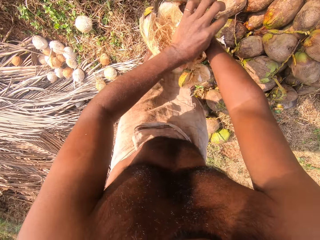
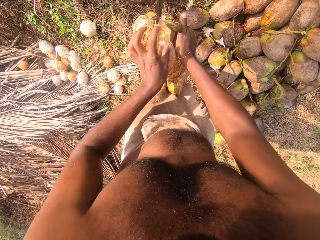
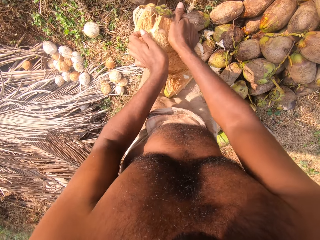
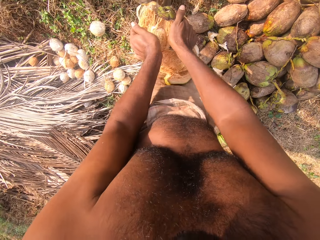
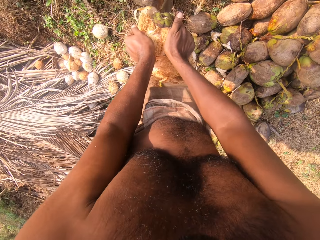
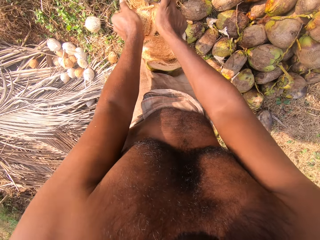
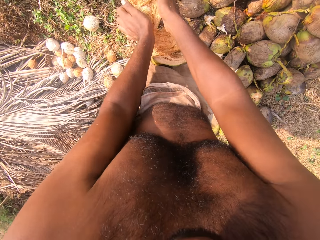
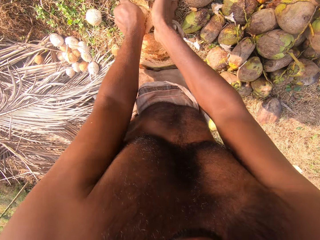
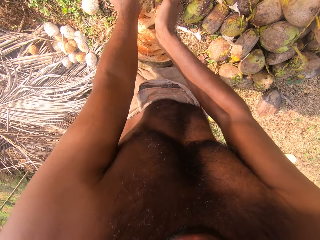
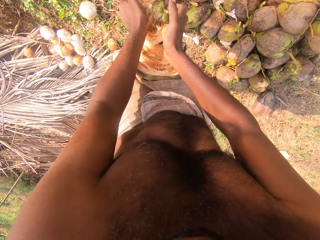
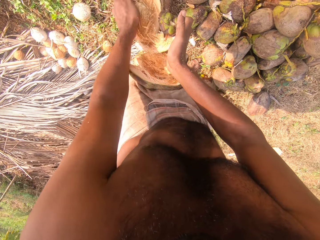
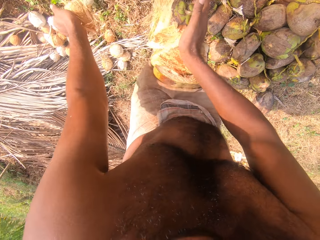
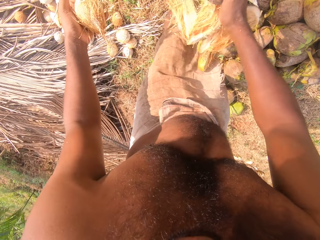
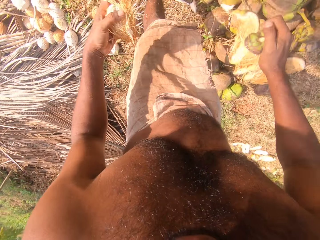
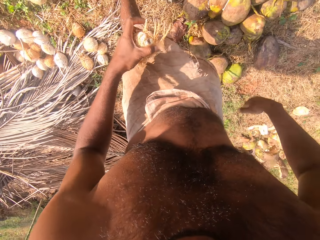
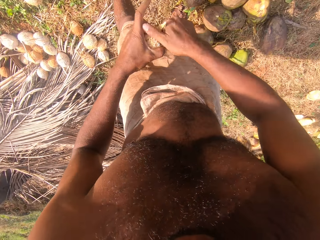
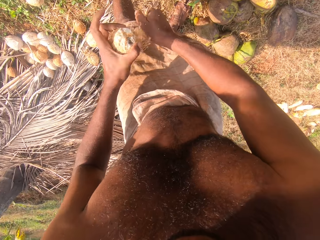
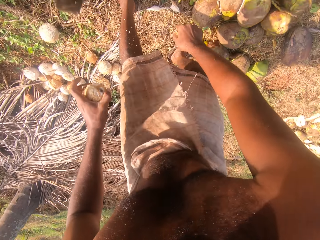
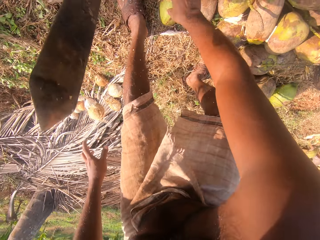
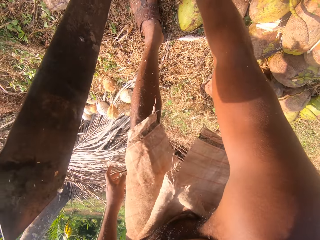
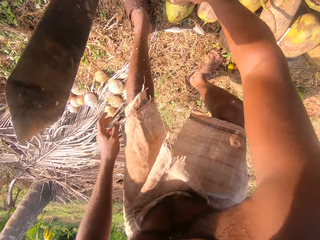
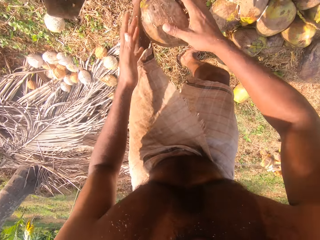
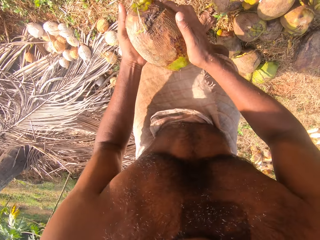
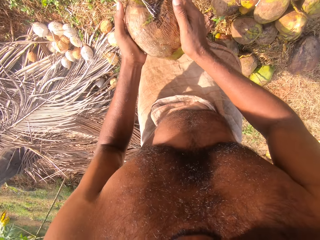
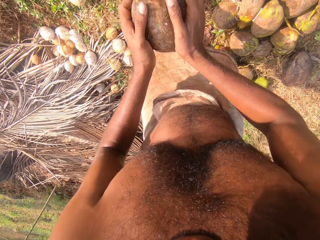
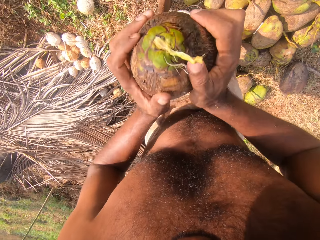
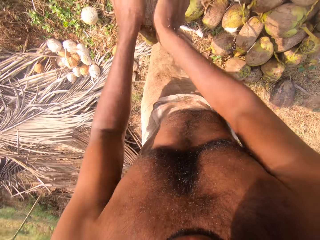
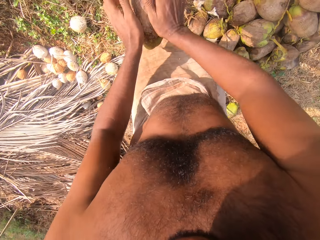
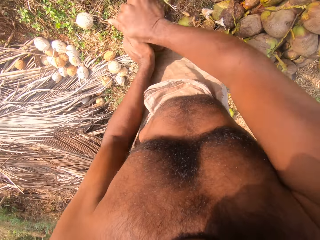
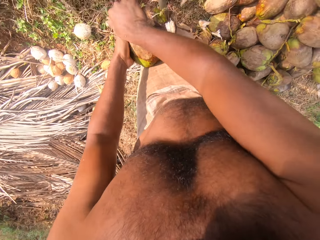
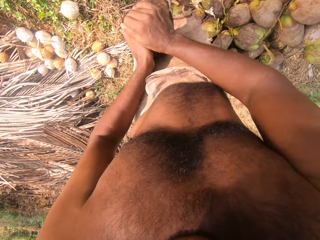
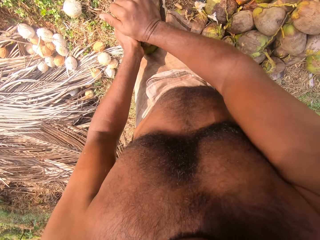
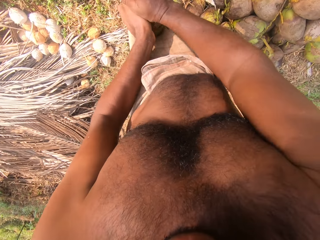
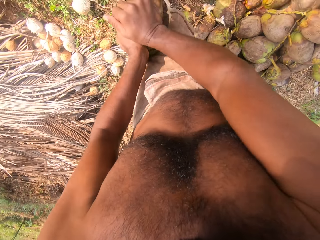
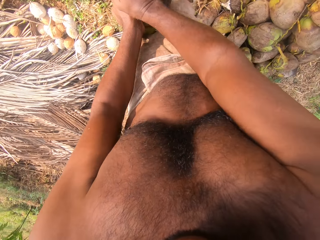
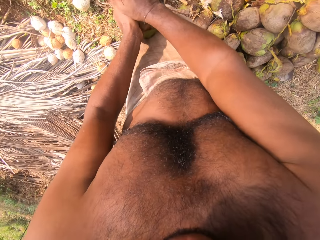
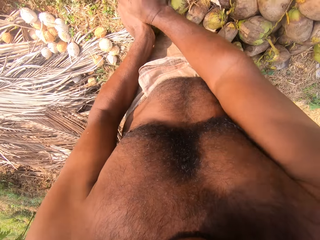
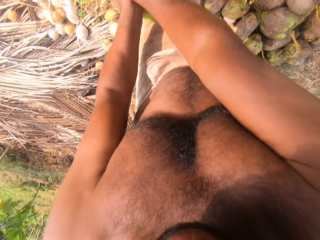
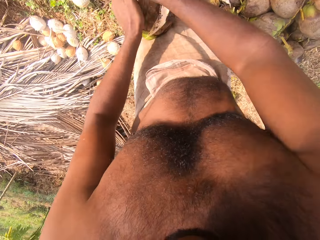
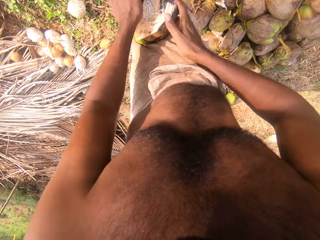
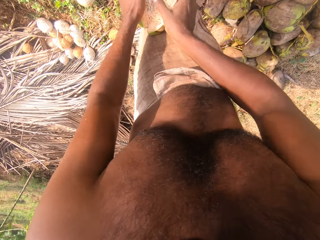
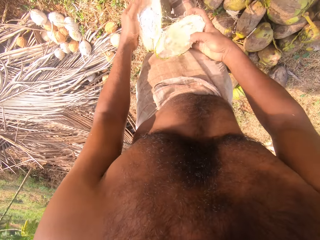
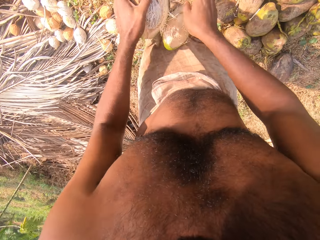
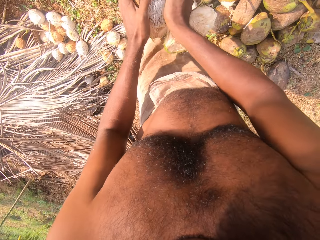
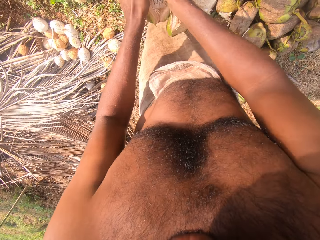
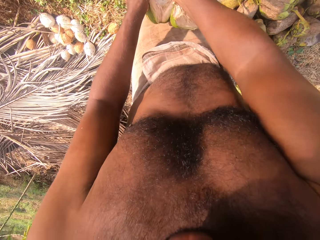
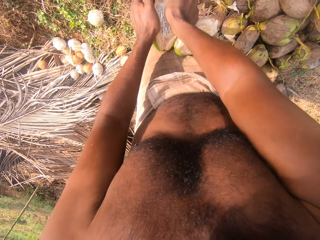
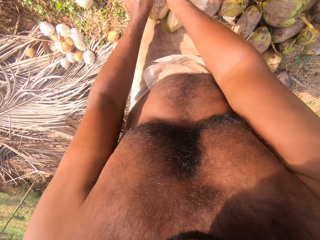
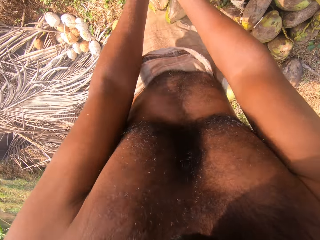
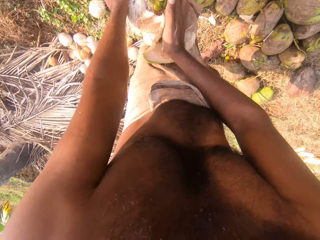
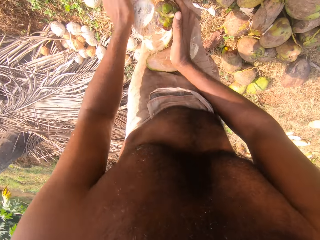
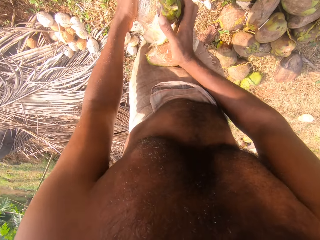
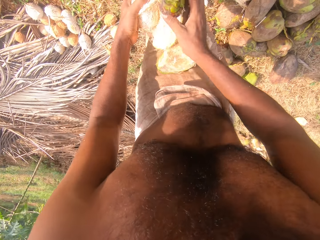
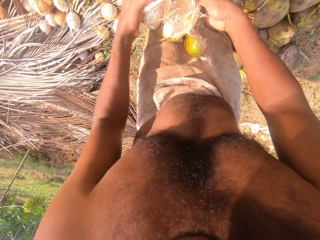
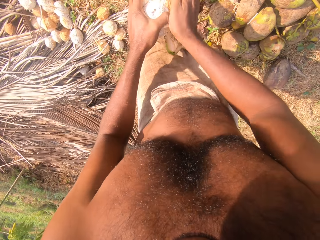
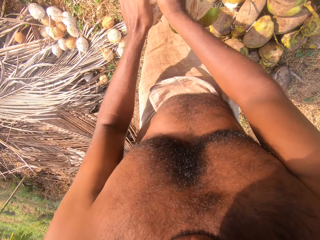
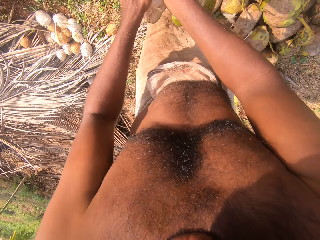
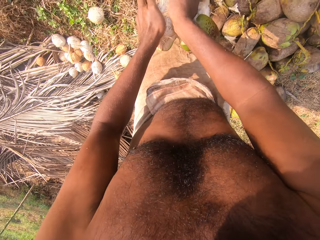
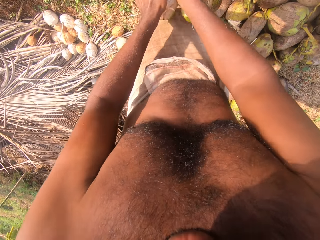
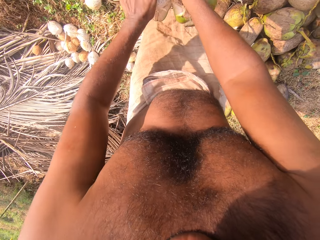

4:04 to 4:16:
The camera wearer drops the coconut husk on the ground with his right hand. He removes the coconut husk from the coconut in his left hand with his right hand. He drops the coconut on the ground with his left hand. He picks up a coconut fruit from the ground with his right hand. He holds the coconut fruit with both hands. He removes the coconut husk from the coconut on the cutlass on the ground with both hands.

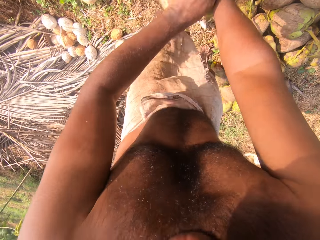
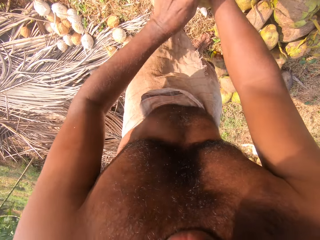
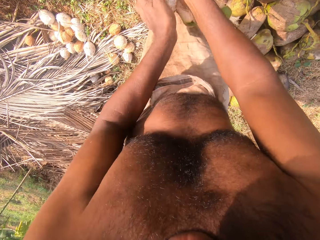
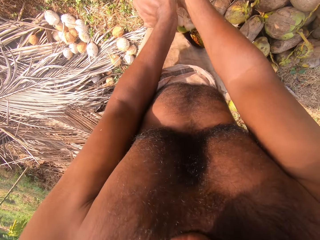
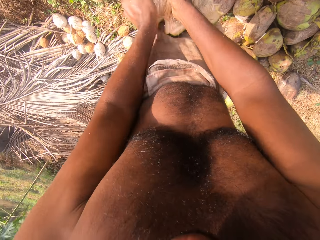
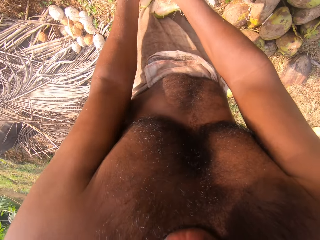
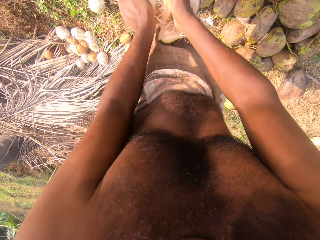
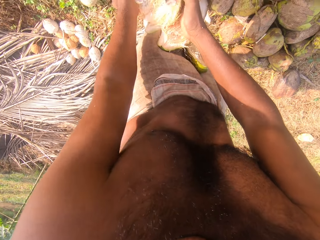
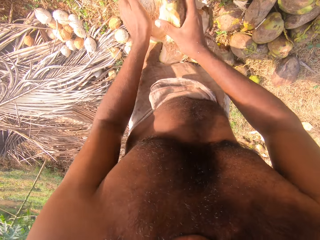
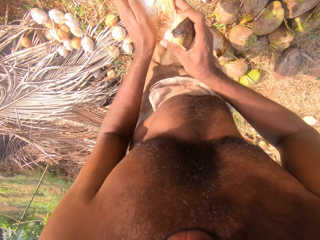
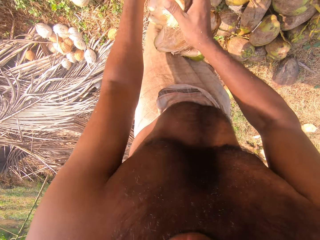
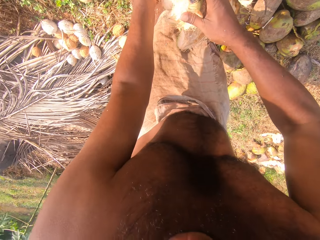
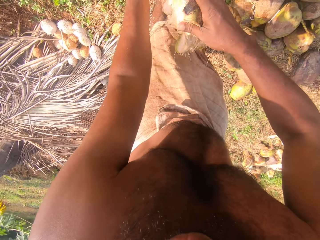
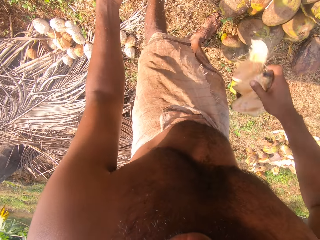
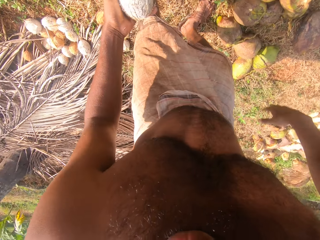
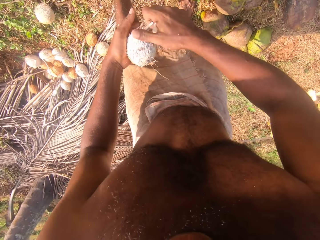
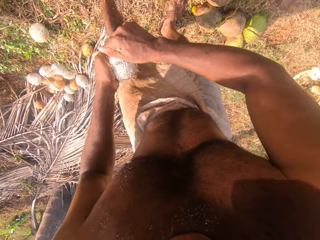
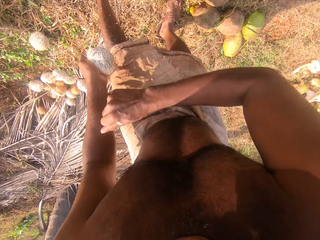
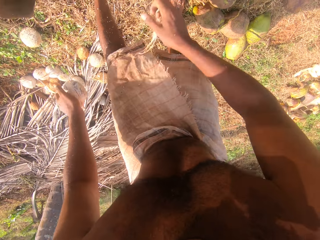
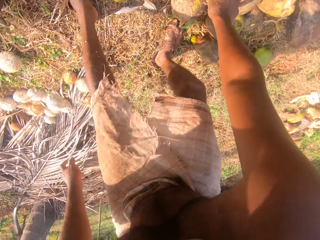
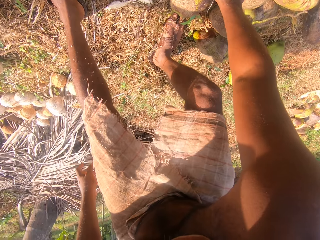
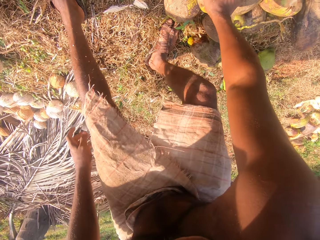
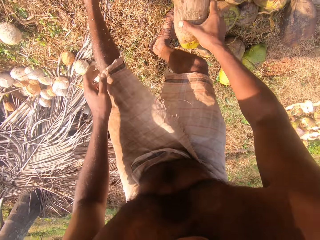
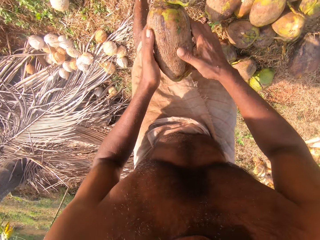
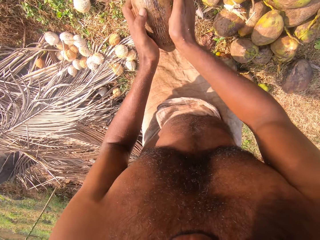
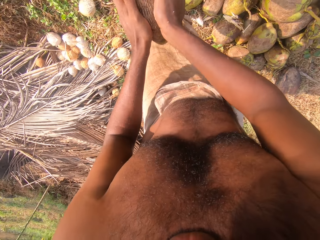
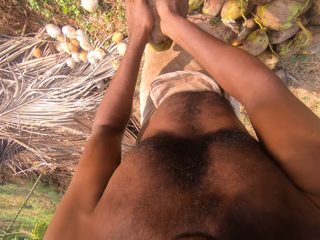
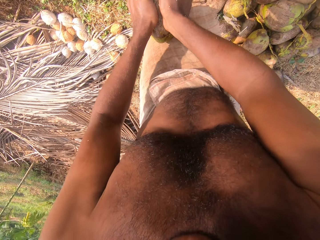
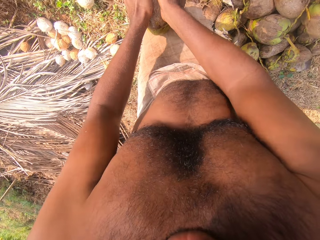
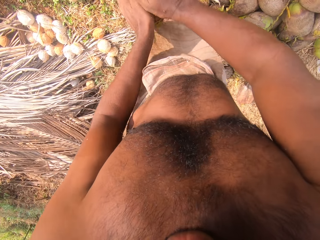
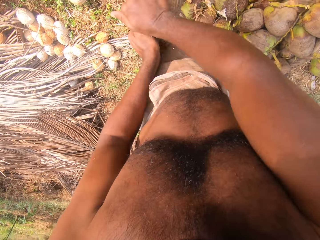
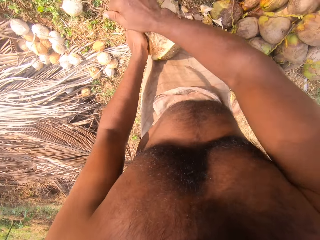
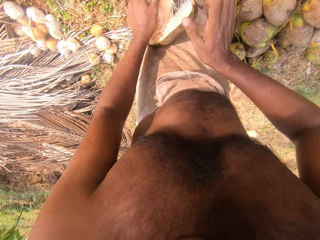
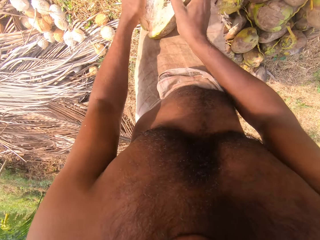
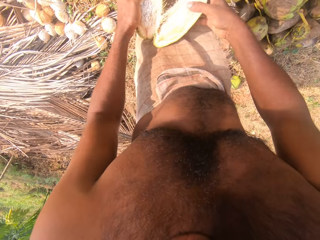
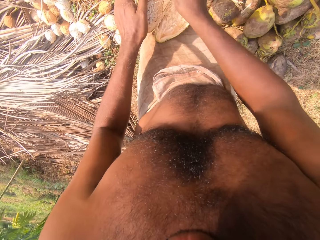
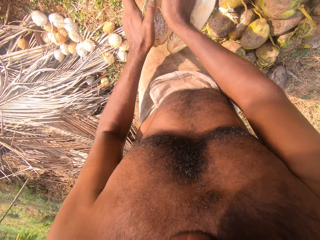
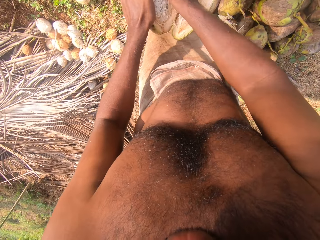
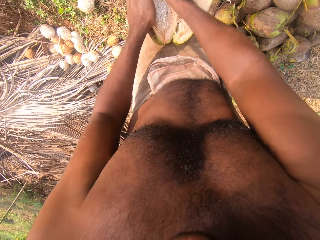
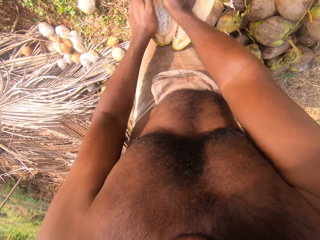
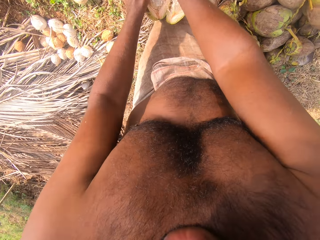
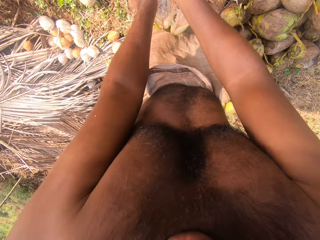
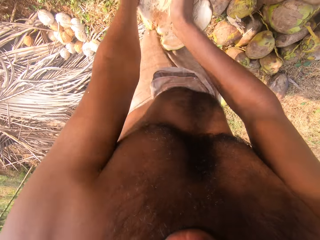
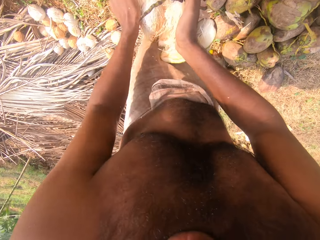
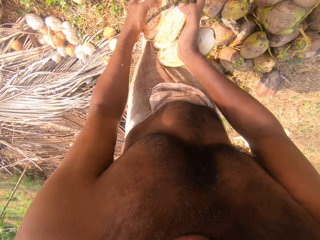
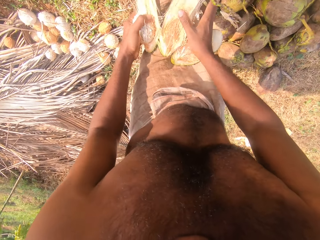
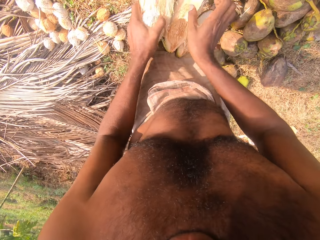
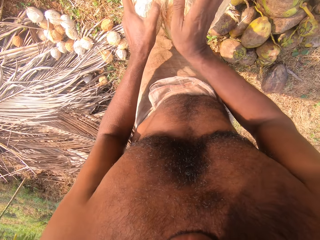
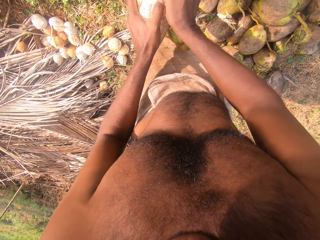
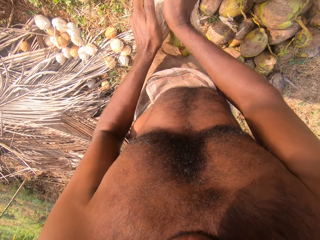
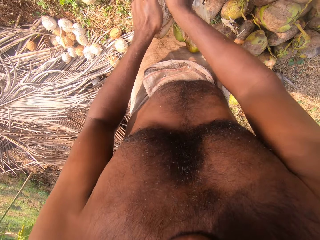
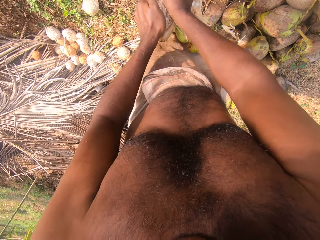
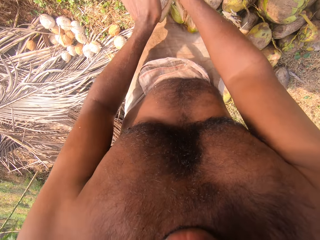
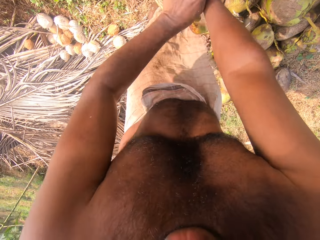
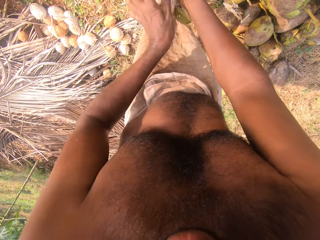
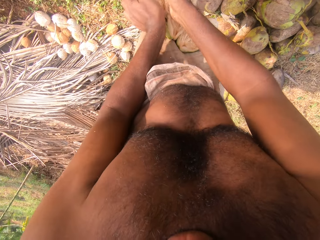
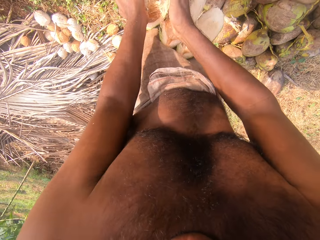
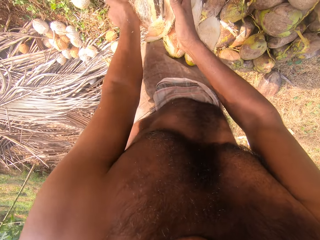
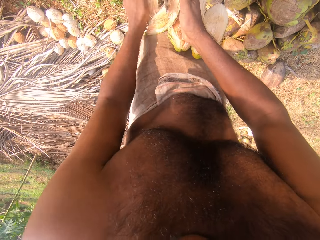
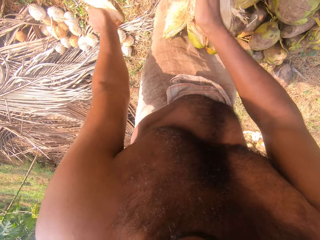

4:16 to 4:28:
The camera wearer drops the coconut husk on the ground with his right hand. He removes the coconut husk from the coconut in his left hand with his right hand. He drops the coconut husk on the ground with his right hand. He drops the coconut on the ground with his left hand. He picks up a coconut fruit from the ground with his right hand. He holds the coconut fruit with both hands. He removes the coconut husk from the coconut on the cutlass on the ground with both hands.
